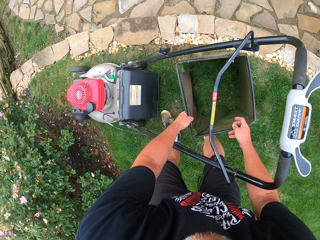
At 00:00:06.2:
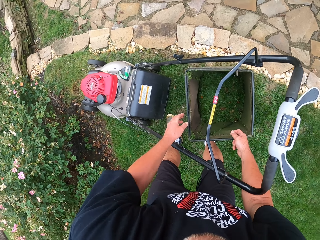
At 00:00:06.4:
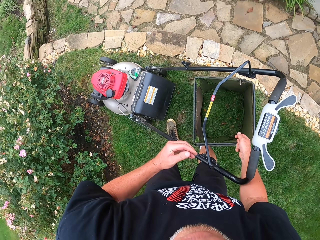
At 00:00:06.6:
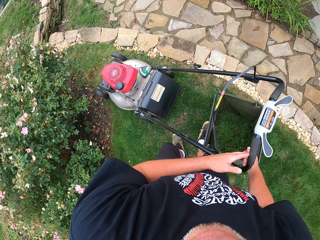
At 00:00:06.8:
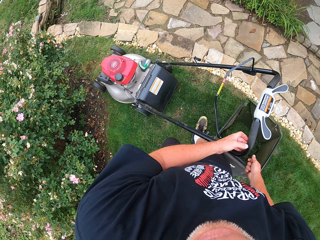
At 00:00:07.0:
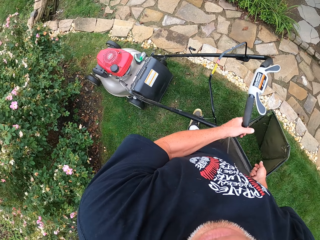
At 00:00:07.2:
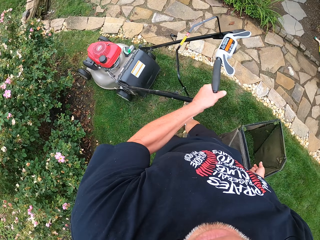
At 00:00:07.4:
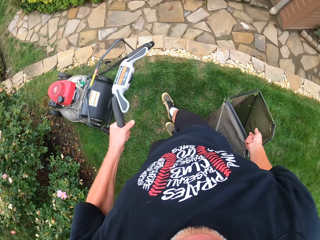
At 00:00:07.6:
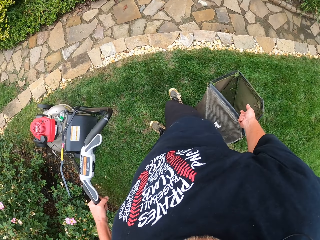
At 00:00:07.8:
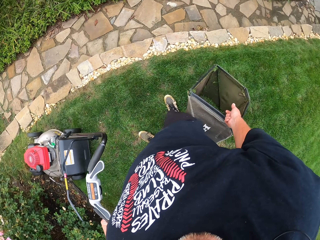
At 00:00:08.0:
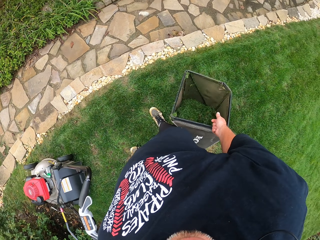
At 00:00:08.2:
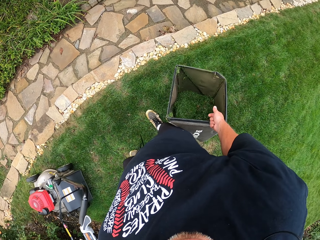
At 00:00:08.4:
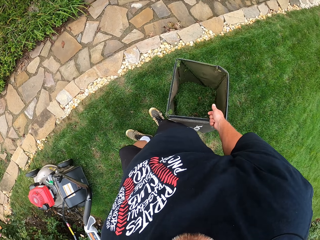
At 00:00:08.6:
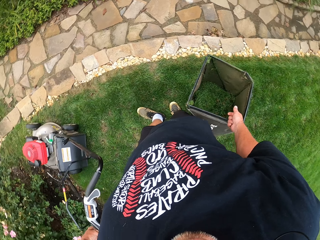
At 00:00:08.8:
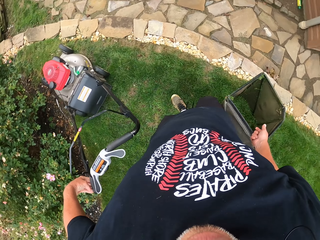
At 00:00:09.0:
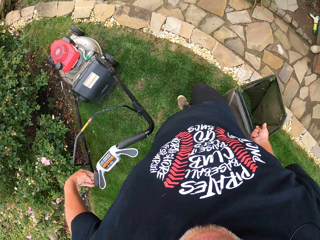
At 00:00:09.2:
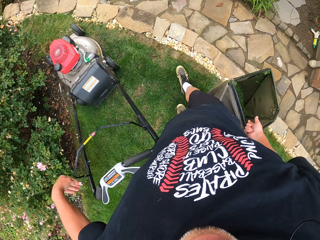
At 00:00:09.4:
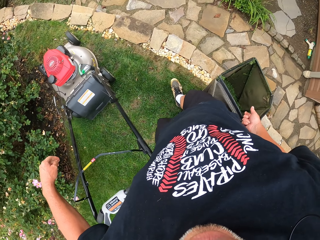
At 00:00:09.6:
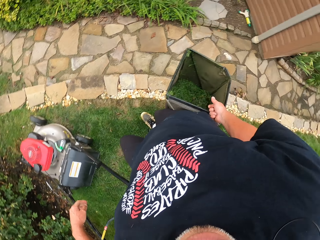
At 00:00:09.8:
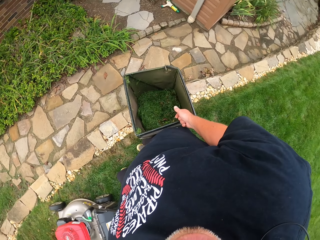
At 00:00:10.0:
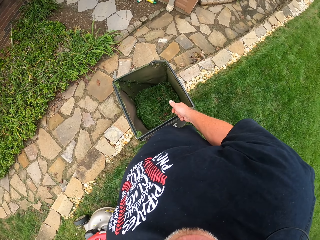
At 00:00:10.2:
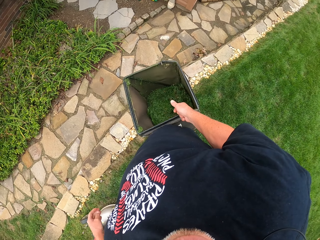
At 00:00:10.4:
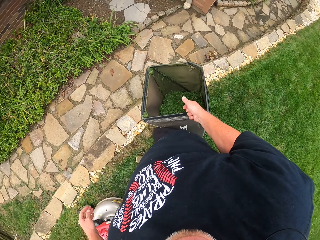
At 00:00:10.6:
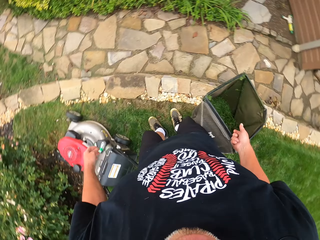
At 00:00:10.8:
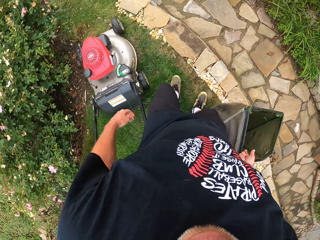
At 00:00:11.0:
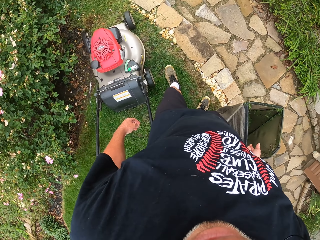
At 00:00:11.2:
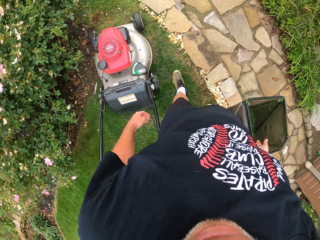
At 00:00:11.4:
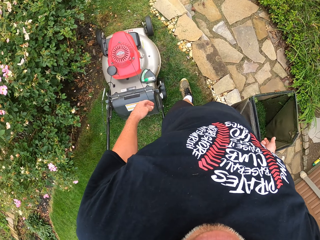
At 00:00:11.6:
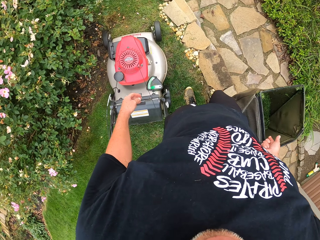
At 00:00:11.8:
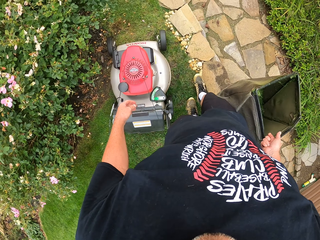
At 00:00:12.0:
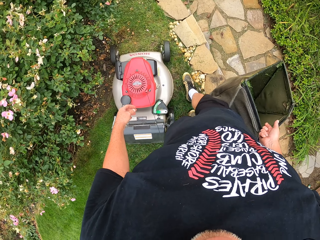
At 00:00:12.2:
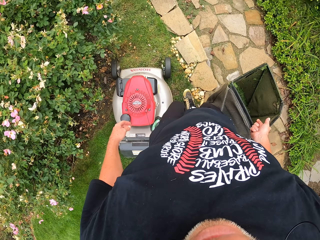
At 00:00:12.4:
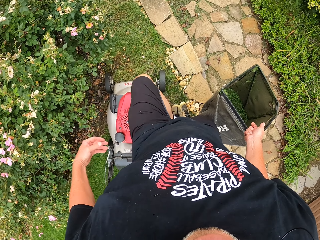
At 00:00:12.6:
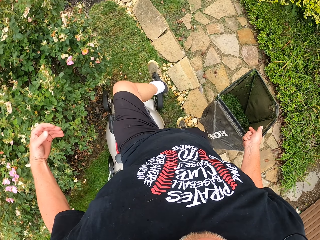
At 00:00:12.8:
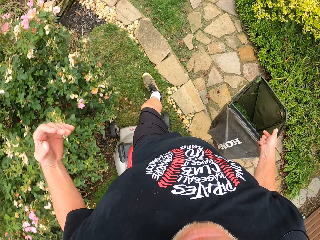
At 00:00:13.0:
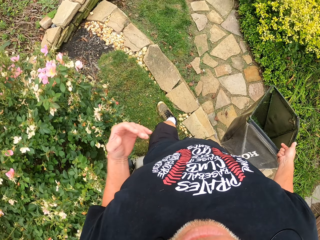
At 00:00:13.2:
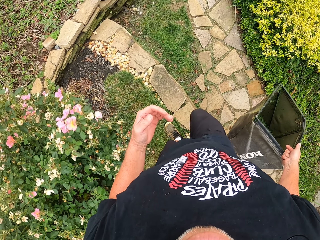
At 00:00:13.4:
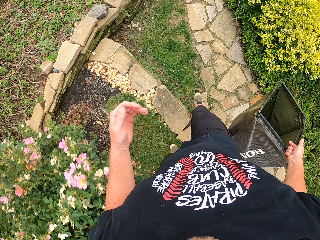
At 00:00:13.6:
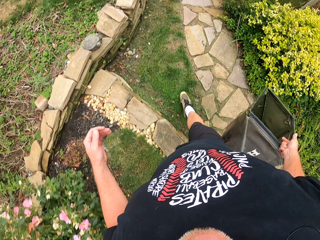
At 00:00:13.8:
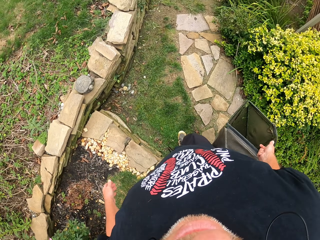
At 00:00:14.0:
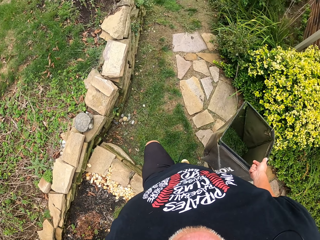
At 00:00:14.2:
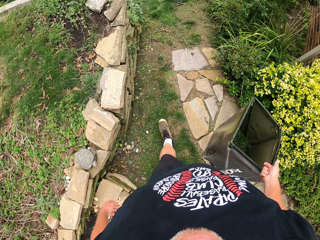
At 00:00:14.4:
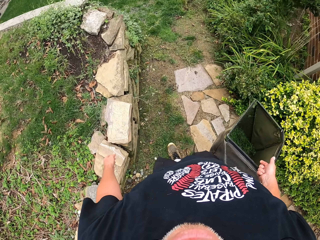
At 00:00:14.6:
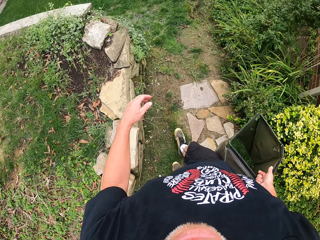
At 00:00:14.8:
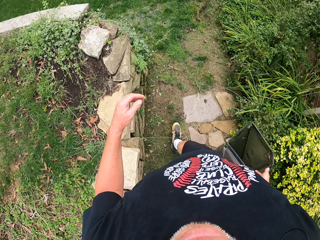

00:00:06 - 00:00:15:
The camera wearer lifts up the bin. They hold the bin. They walk in the compound. They carry the bin as they walk.

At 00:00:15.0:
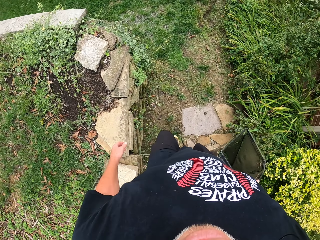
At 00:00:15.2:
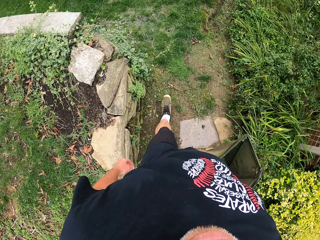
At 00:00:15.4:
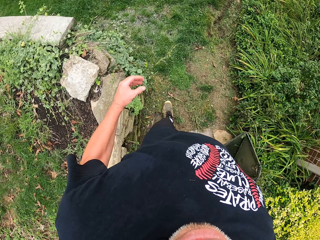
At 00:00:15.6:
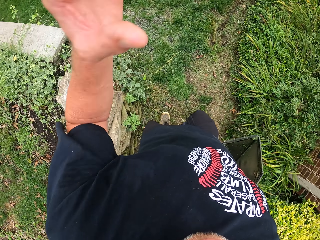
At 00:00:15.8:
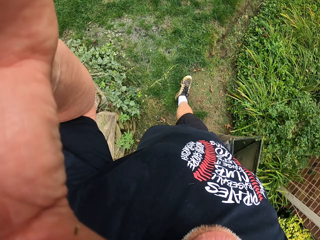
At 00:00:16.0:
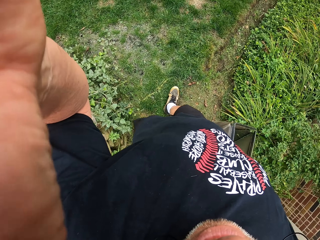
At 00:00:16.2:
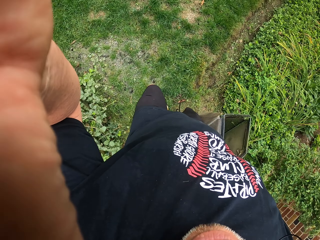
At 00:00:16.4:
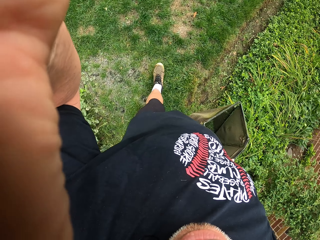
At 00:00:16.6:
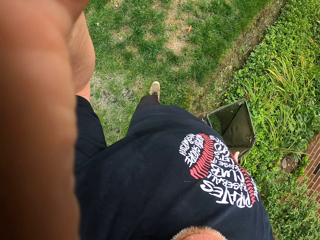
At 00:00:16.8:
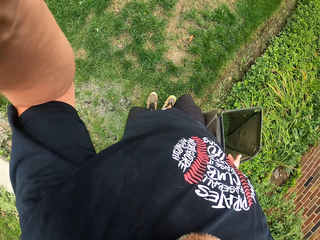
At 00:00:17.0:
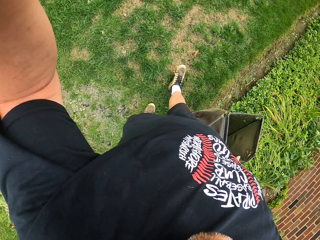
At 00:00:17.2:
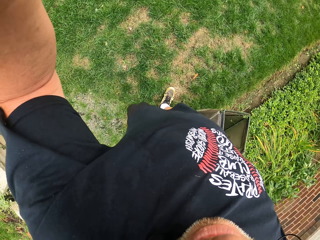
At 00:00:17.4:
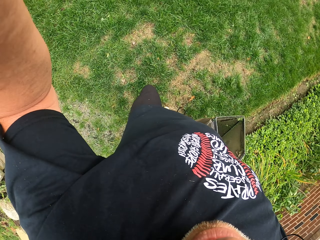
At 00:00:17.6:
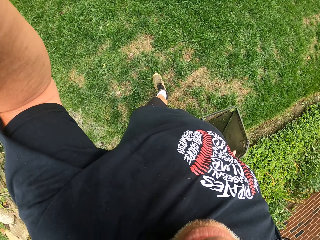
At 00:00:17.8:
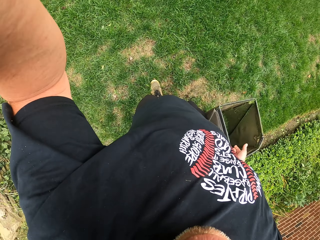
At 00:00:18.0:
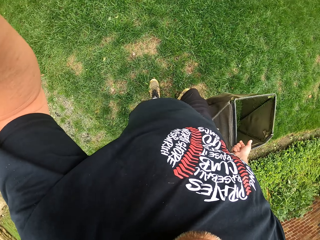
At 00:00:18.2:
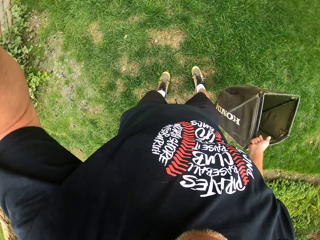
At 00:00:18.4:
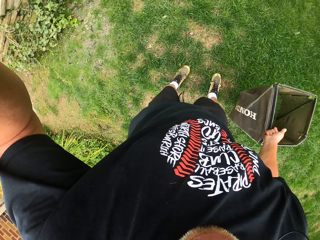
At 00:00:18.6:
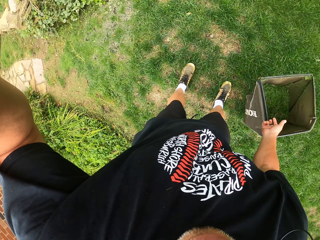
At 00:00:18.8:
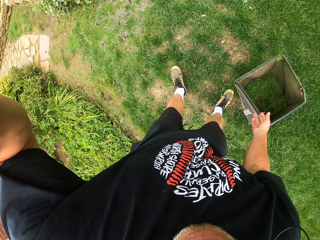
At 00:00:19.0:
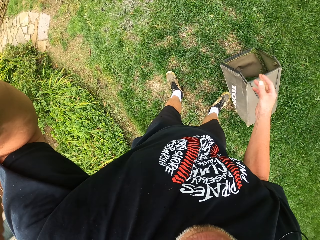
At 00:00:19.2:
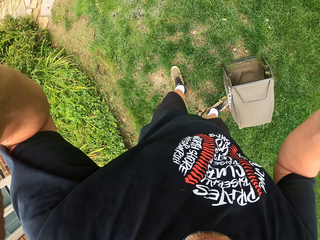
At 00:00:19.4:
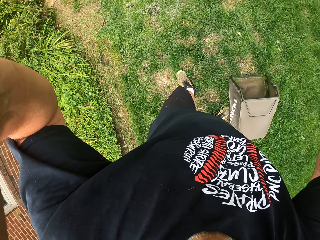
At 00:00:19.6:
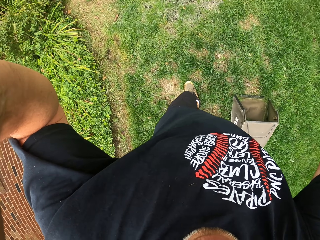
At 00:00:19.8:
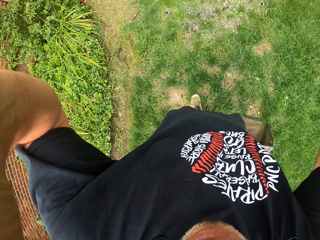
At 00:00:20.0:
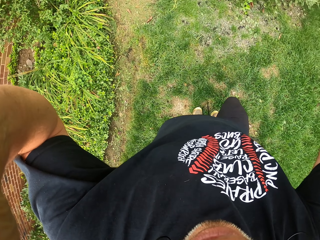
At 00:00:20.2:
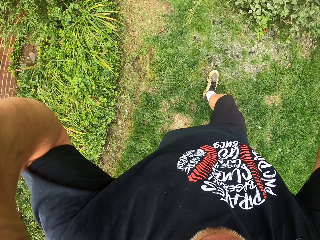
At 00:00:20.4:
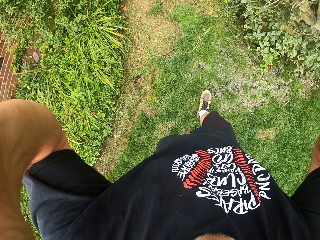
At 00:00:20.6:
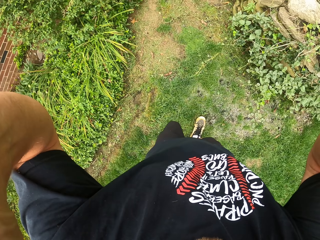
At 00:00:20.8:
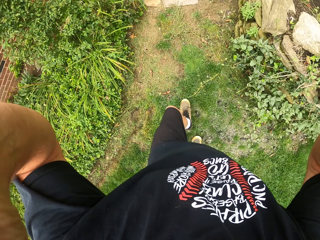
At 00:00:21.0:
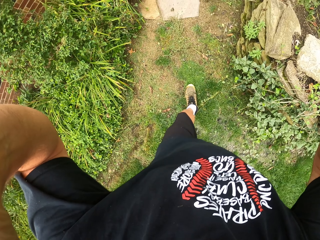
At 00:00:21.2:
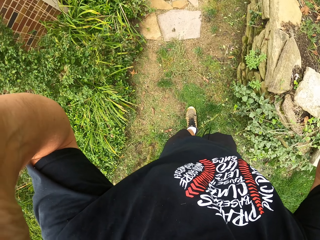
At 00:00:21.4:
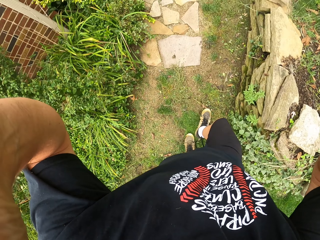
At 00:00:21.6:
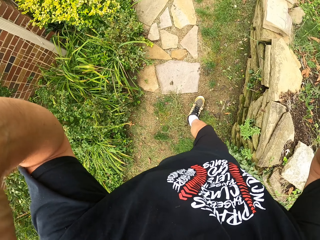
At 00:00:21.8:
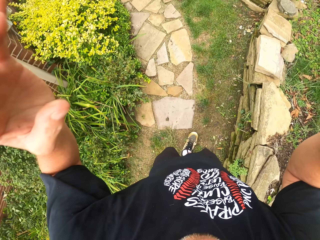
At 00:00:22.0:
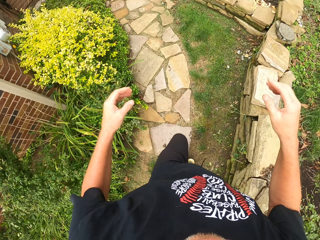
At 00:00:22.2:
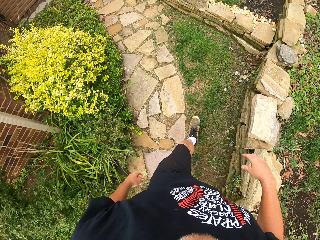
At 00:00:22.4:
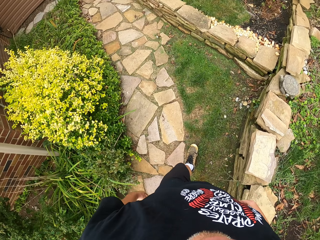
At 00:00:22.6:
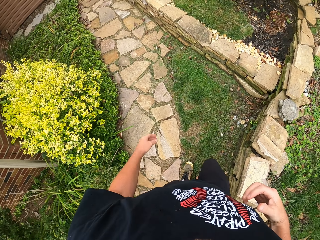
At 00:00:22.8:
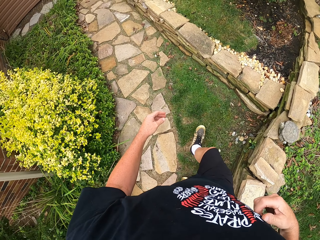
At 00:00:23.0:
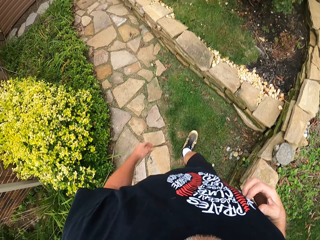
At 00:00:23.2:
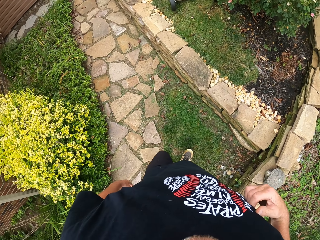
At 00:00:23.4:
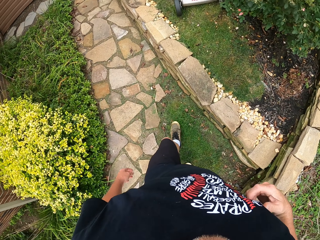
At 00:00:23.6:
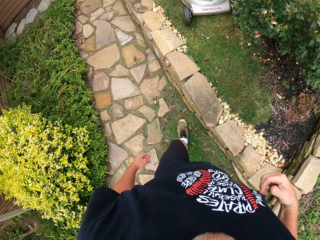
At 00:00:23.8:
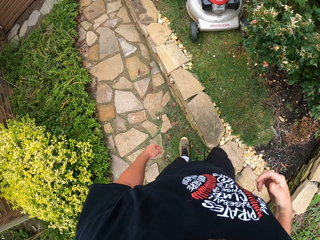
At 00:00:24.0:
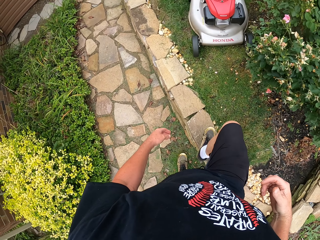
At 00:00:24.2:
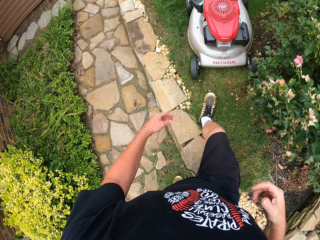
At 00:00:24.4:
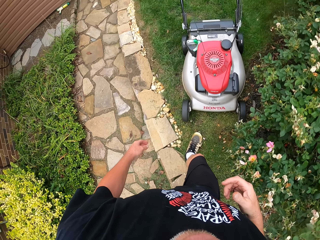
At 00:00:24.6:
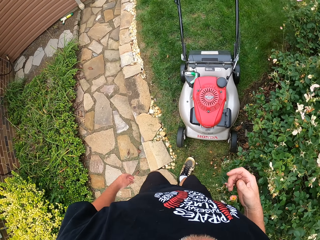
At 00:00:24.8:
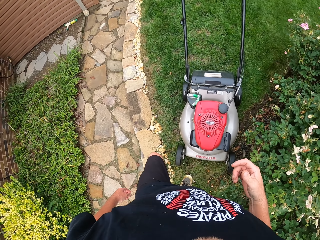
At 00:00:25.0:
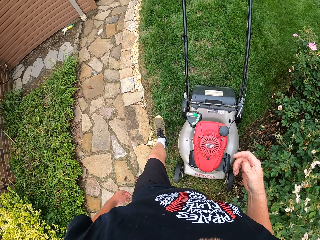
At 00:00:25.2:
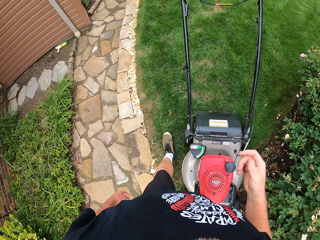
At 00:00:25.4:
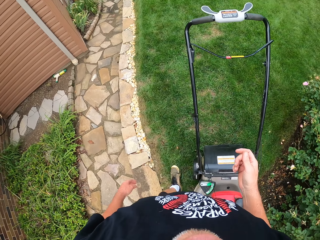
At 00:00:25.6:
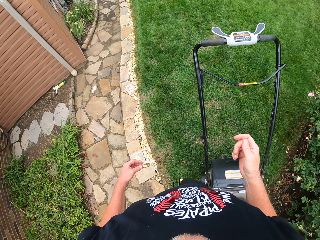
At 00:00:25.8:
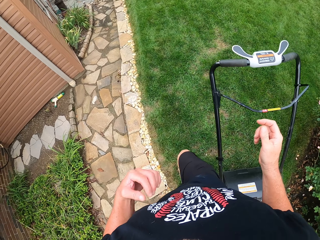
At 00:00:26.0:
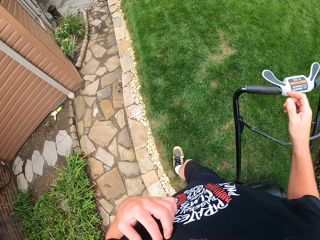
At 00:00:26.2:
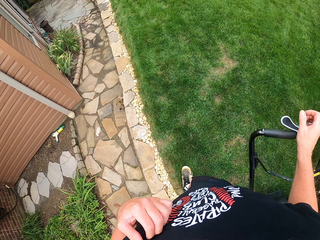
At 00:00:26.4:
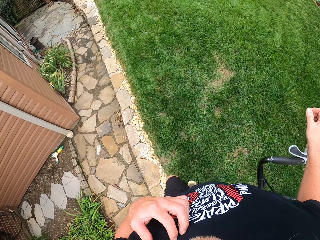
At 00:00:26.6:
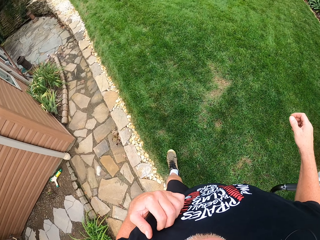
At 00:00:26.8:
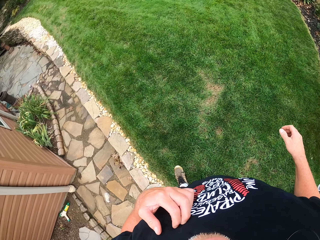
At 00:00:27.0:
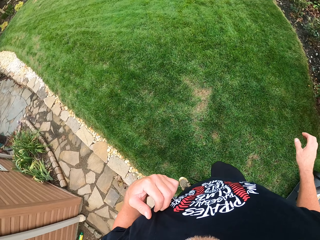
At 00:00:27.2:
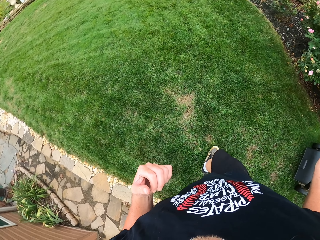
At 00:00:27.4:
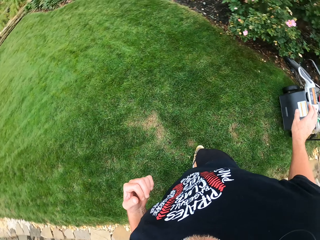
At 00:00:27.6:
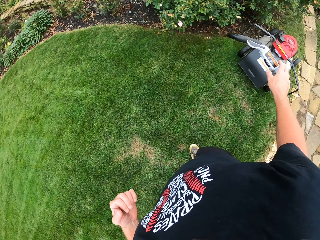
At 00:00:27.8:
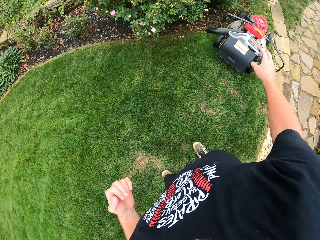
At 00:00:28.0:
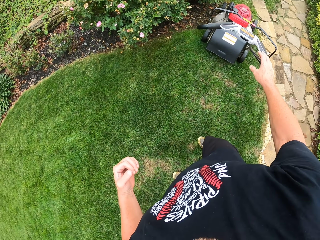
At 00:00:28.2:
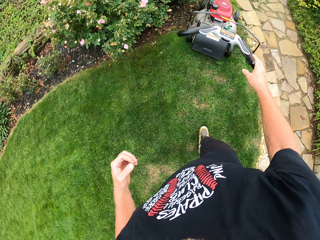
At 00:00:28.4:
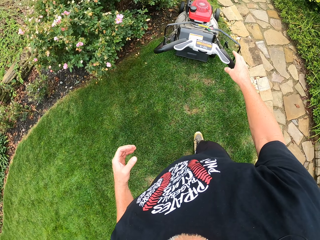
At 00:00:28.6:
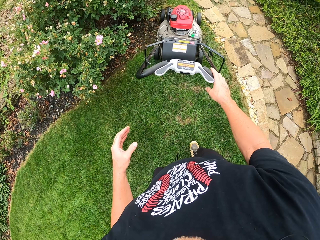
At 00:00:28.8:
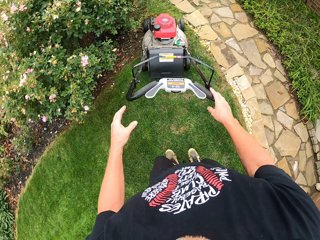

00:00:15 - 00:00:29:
The camera wearer swings his hands as he walks. He lifts the left. He adjusts the camera. He puts down the bin. He lifts both hands. He walks in the compound. He scratches his stomach. He scratches his chest. He holds the lawn mower.
